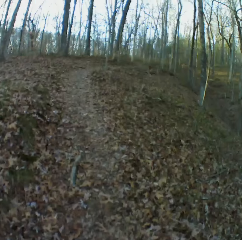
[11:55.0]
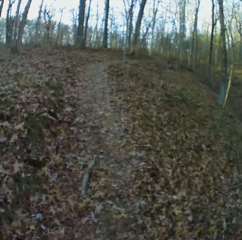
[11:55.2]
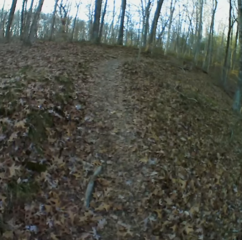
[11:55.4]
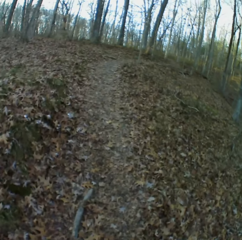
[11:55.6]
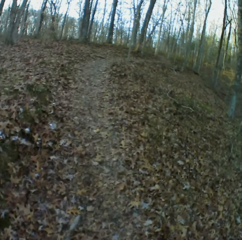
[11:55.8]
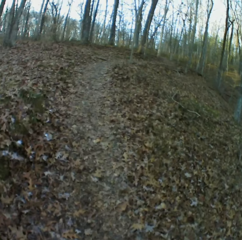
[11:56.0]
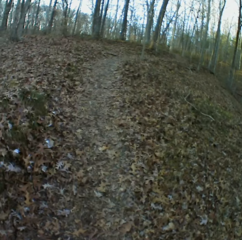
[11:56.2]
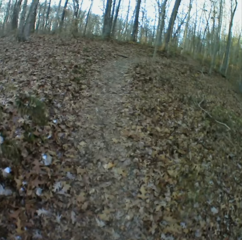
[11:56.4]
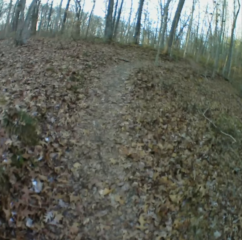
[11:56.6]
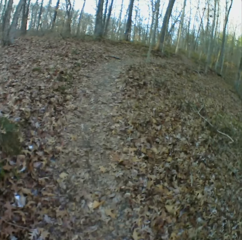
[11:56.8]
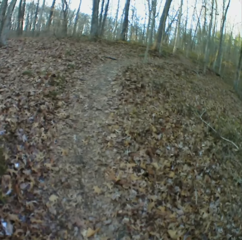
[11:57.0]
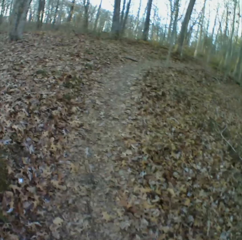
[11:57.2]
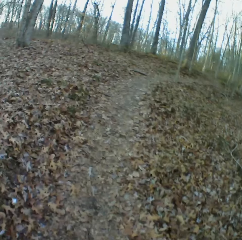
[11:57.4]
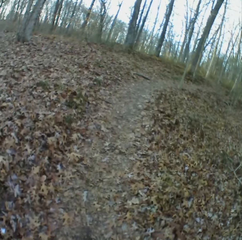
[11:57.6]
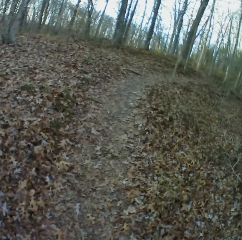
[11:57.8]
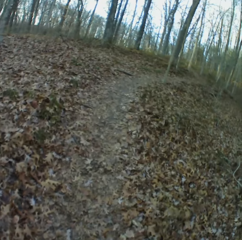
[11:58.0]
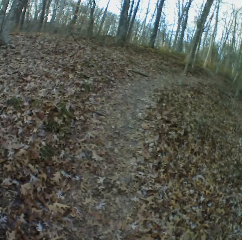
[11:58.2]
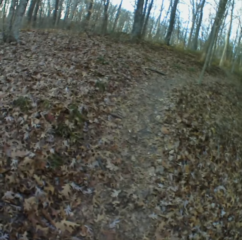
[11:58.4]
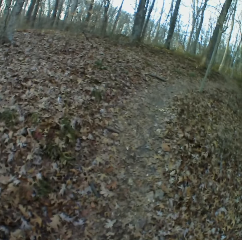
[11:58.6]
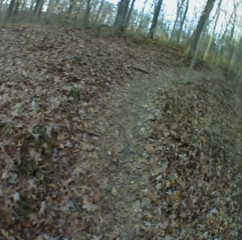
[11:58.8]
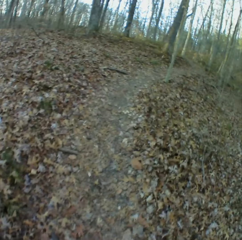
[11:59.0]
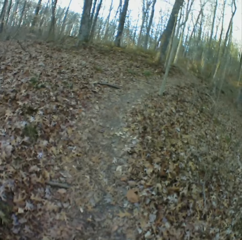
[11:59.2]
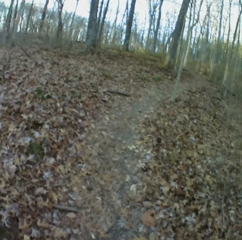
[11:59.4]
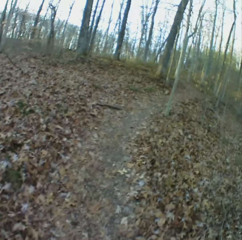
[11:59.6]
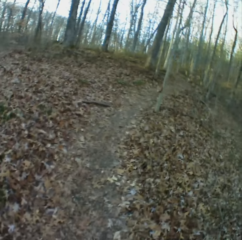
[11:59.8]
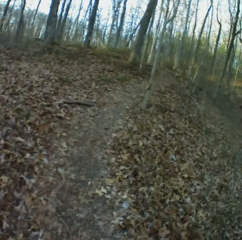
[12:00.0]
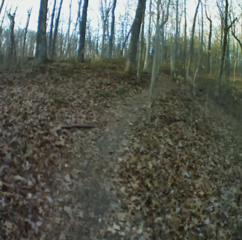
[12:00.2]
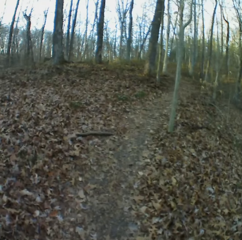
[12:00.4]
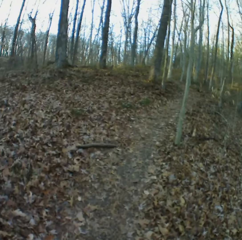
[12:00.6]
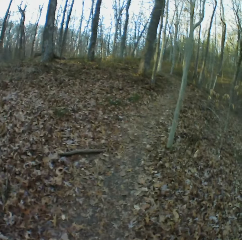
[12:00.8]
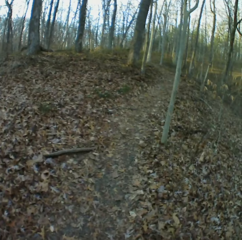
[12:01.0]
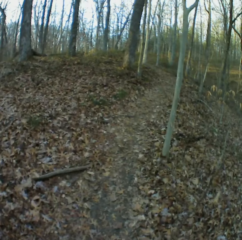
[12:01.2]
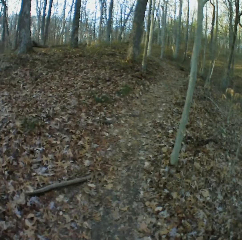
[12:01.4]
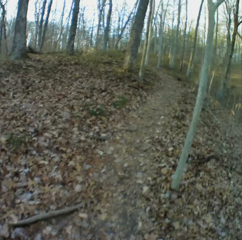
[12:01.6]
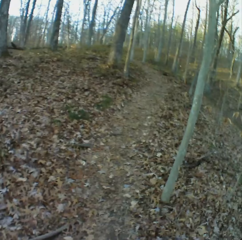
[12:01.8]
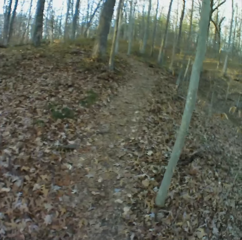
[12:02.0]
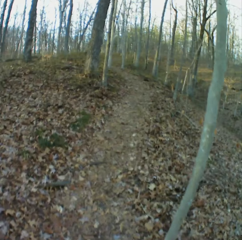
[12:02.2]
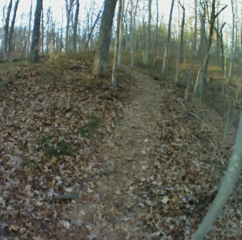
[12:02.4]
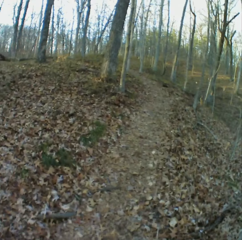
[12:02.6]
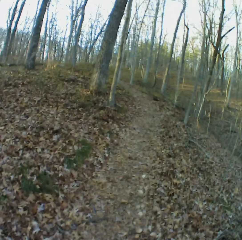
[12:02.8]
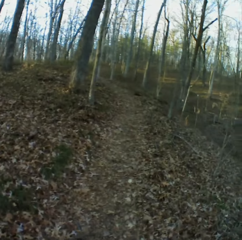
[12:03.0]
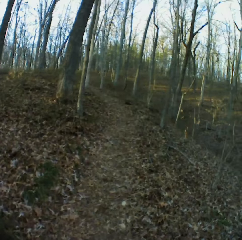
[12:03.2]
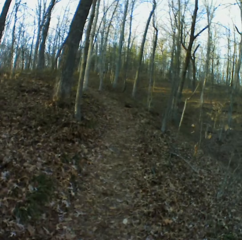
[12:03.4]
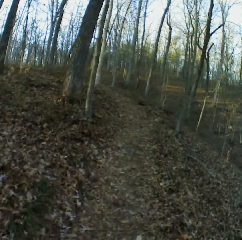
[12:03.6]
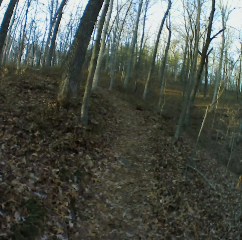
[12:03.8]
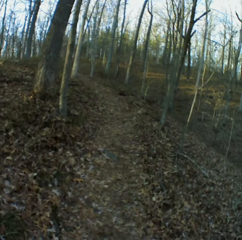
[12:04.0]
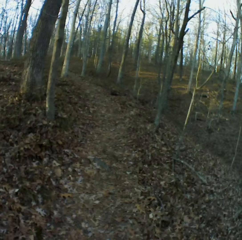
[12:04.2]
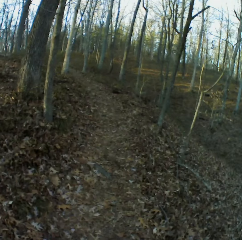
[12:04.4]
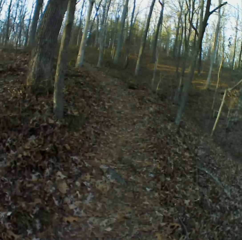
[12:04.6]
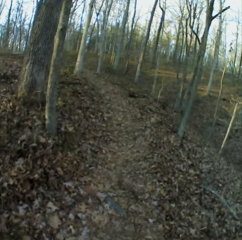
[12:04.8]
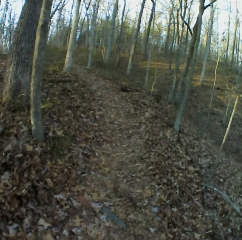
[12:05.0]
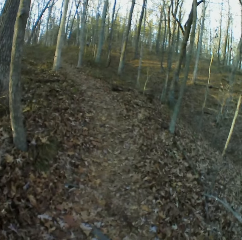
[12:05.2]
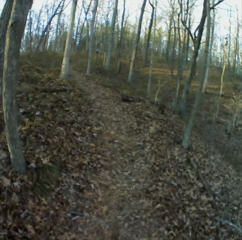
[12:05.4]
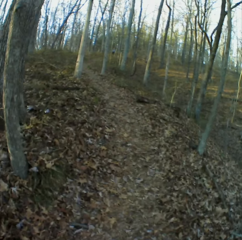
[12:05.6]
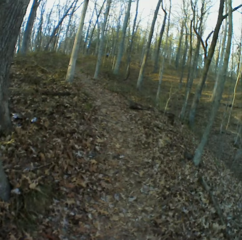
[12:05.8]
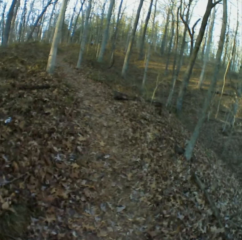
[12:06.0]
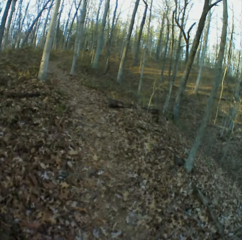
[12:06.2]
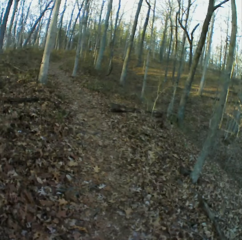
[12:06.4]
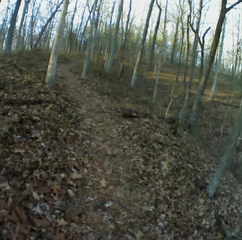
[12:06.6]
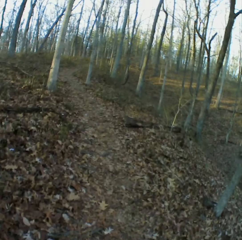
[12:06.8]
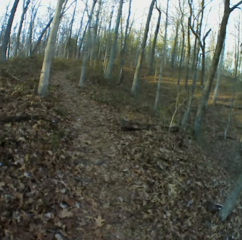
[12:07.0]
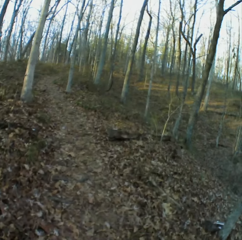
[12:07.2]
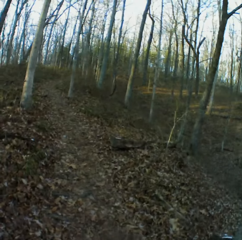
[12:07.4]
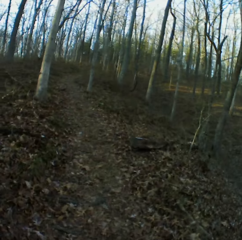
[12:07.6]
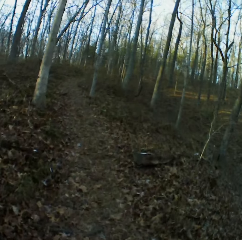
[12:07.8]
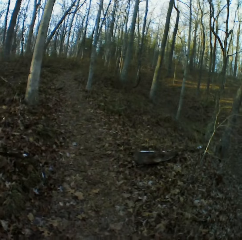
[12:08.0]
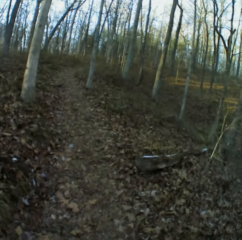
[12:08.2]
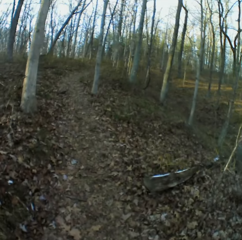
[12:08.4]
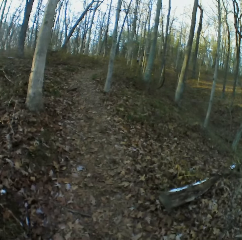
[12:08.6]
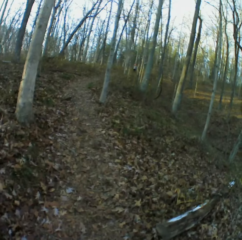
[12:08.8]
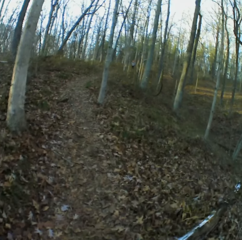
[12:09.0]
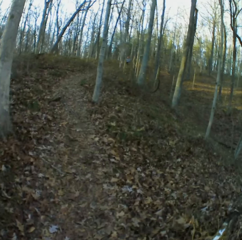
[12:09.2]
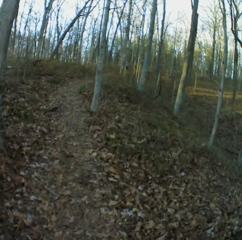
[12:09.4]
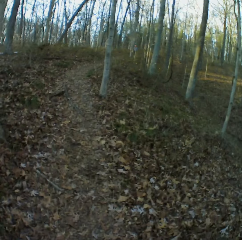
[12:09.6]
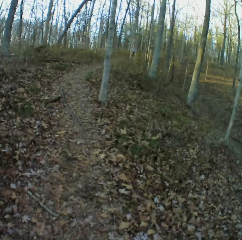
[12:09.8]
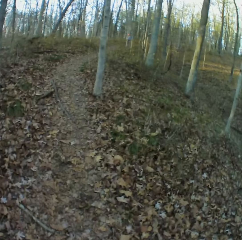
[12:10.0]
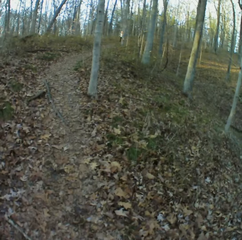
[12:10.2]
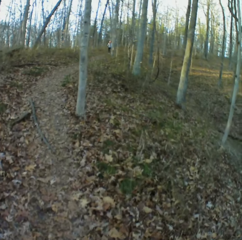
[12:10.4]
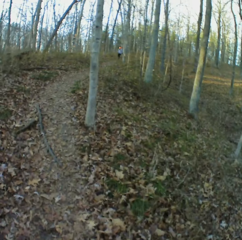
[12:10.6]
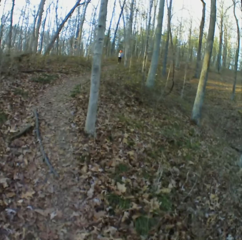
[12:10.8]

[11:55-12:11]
The camera wearer coughs. They sneeze. They cough.

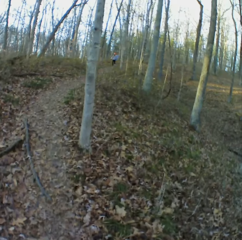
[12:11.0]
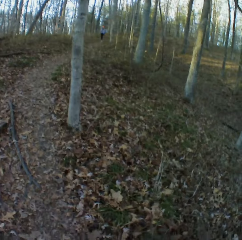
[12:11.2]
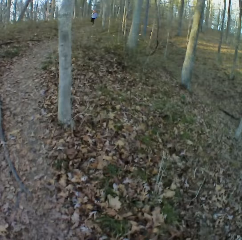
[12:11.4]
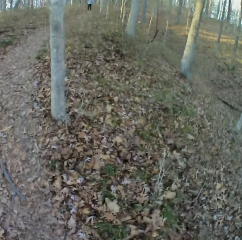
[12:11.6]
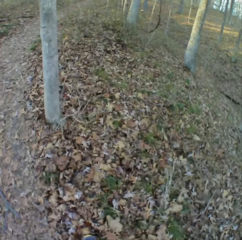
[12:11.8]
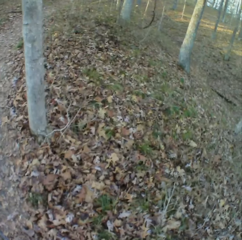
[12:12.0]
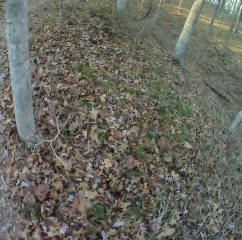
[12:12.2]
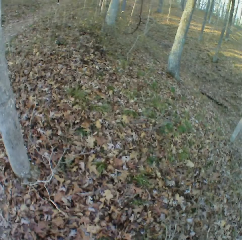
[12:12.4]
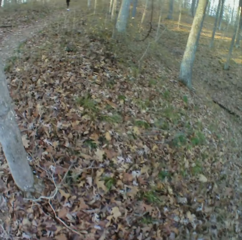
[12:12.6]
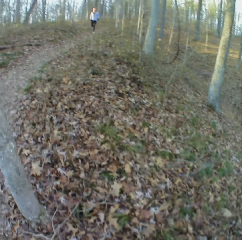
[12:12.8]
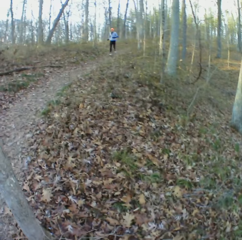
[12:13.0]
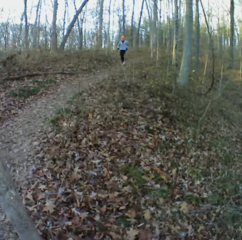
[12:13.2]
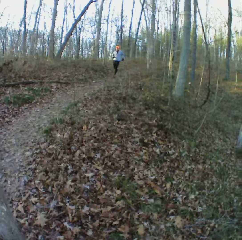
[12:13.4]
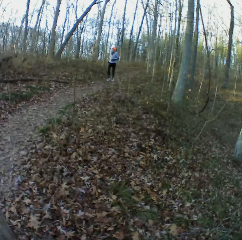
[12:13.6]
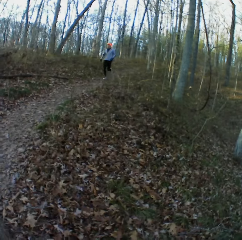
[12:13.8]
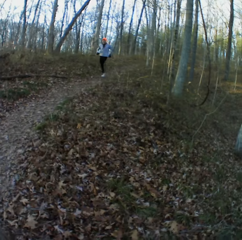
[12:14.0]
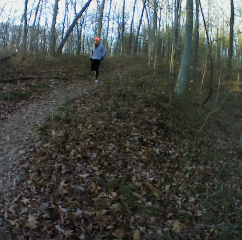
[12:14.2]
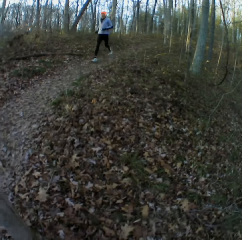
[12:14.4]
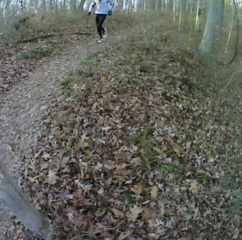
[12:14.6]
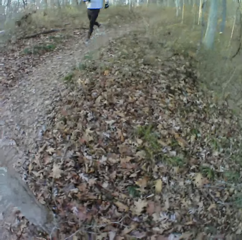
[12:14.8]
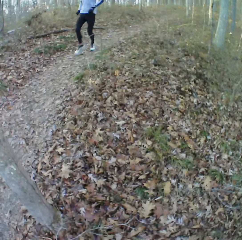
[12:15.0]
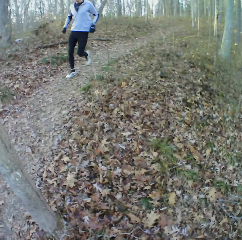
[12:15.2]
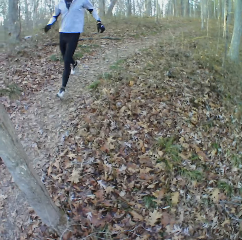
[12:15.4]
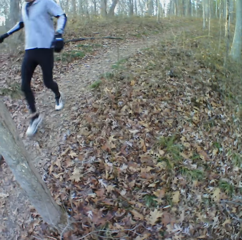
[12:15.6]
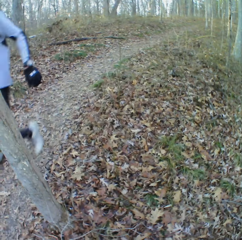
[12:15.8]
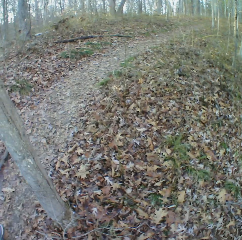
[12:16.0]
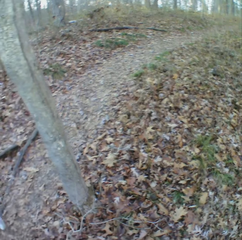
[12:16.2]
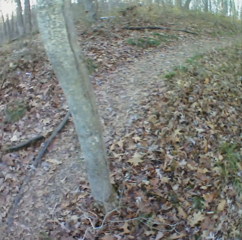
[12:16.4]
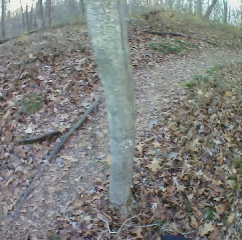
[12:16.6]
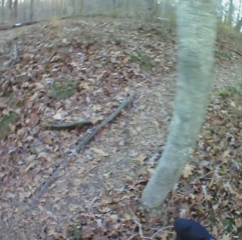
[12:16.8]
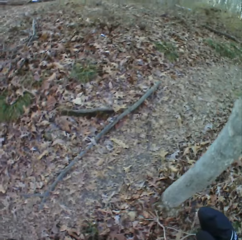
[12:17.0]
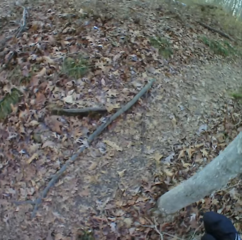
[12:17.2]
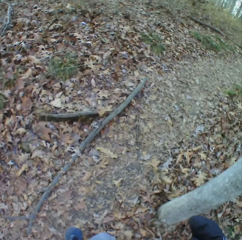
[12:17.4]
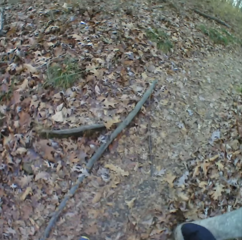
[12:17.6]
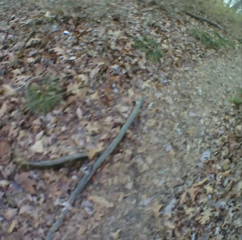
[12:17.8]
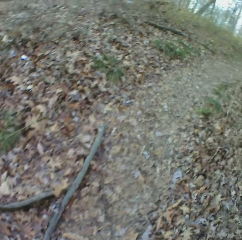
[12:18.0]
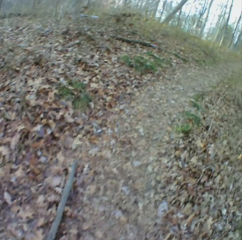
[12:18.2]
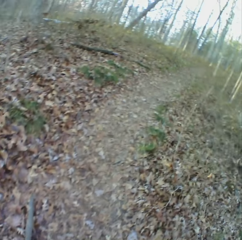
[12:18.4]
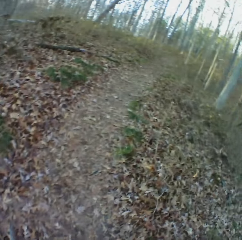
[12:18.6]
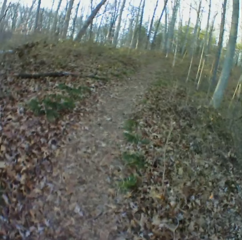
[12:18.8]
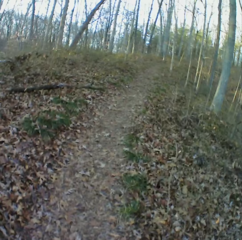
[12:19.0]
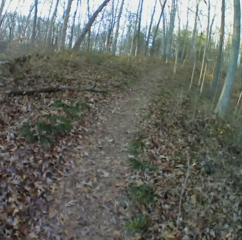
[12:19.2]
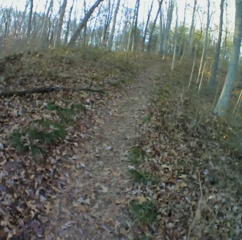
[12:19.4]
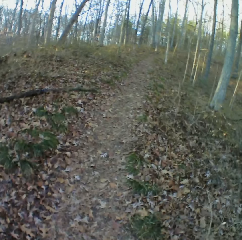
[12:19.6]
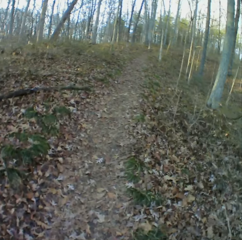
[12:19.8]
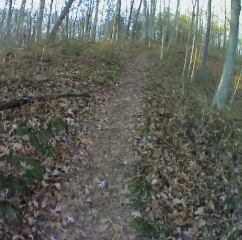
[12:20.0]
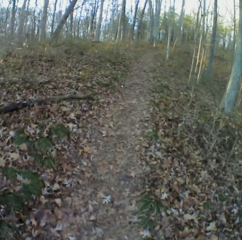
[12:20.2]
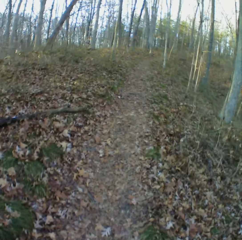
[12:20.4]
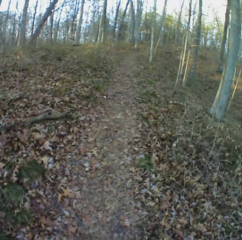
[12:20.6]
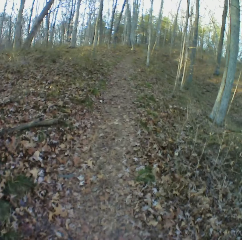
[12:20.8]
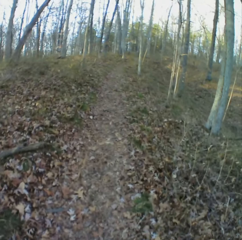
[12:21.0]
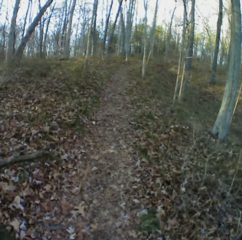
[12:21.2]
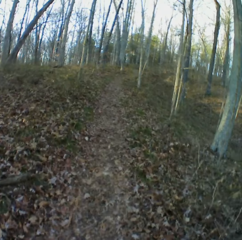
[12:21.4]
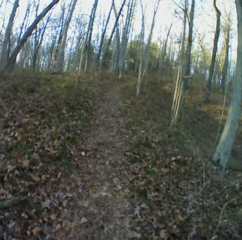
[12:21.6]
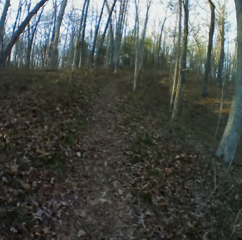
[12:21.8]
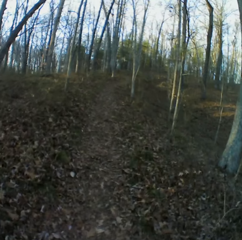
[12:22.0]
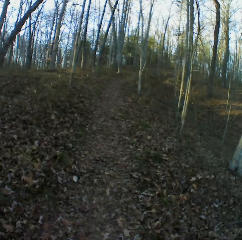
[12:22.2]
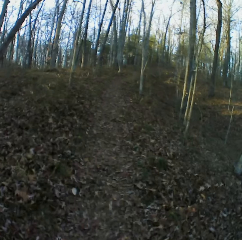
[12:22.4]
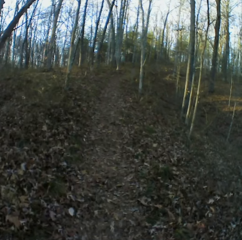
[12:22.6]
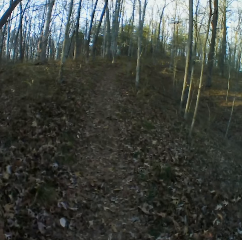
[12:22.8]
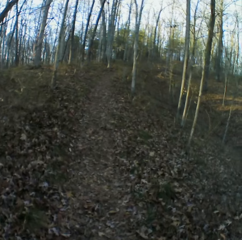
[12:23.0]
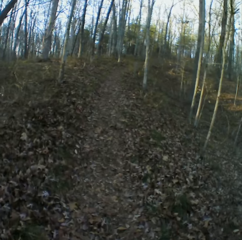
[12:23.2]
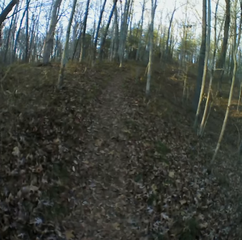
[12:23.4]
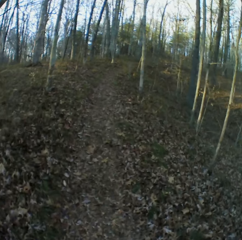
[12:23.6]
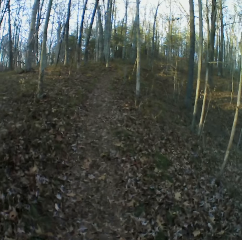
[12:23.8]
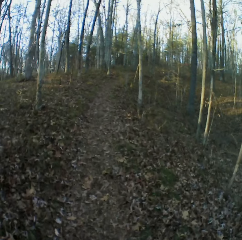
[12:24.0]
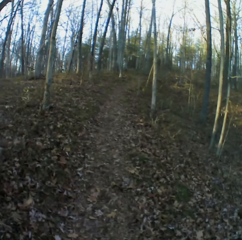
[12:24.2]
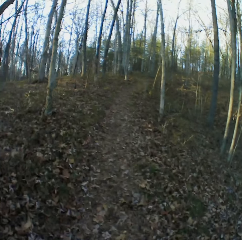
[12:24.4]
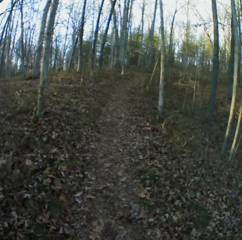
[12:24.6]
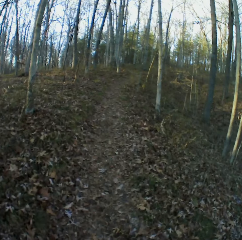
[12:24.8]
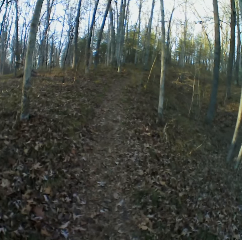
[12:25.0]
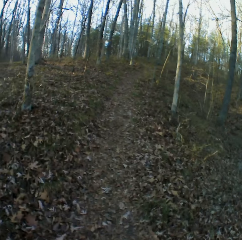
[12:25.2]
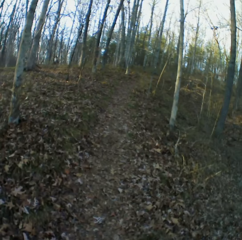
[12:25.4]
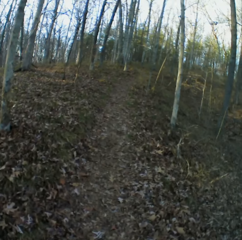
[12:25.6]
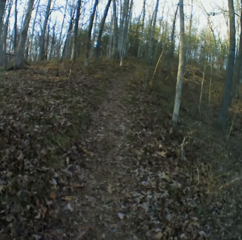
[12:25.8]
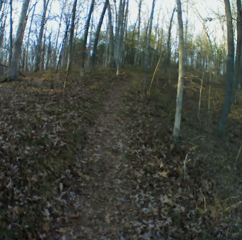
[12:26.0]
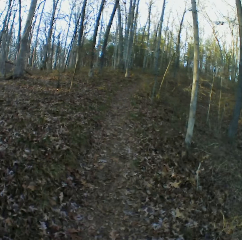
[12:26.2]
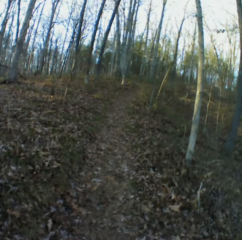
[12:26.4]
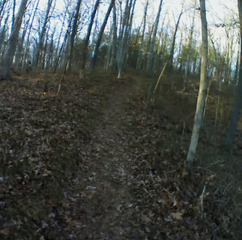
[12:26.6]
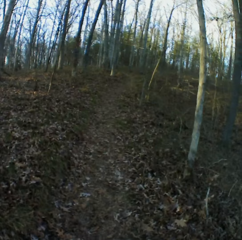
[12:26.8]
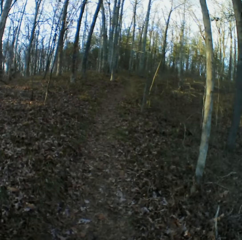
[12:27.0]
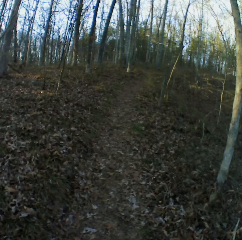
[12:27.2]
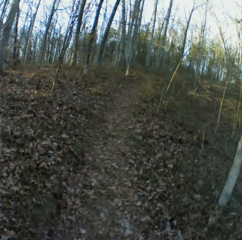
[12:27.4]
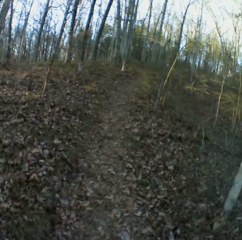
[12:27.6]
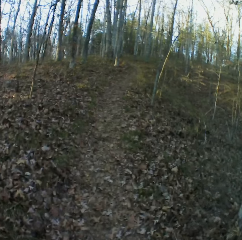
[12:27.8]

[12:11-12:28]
The camera wearer coughs. They cough repeatedly.
